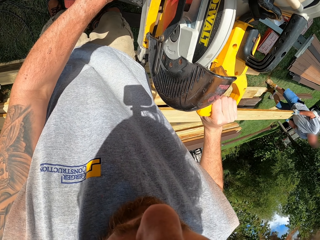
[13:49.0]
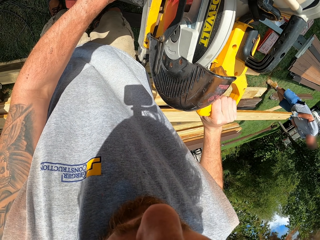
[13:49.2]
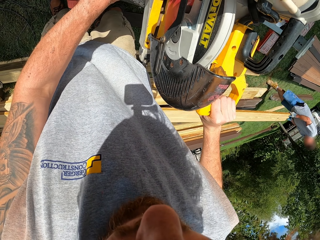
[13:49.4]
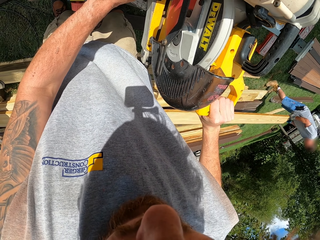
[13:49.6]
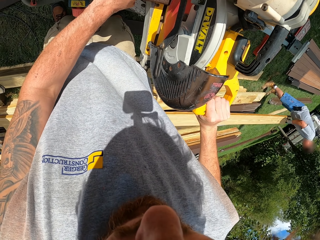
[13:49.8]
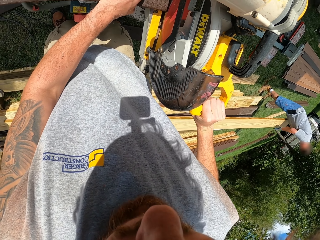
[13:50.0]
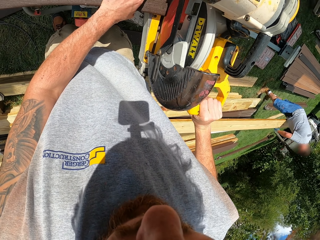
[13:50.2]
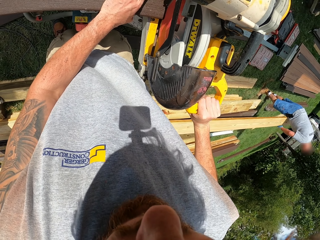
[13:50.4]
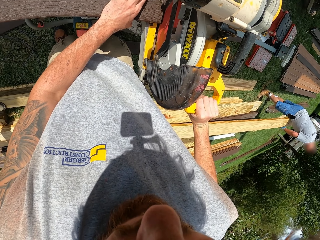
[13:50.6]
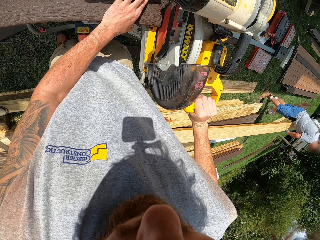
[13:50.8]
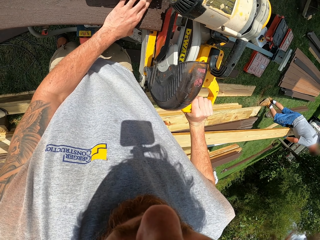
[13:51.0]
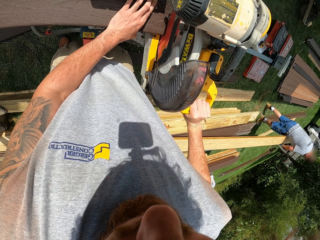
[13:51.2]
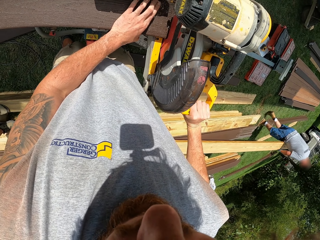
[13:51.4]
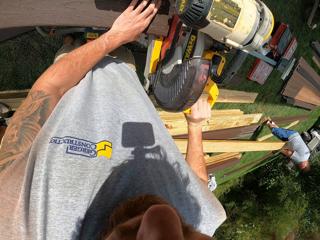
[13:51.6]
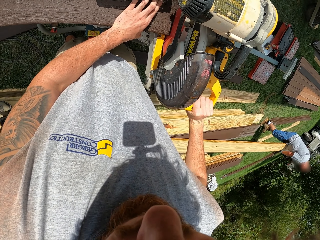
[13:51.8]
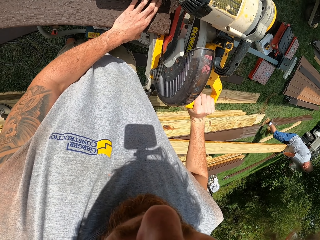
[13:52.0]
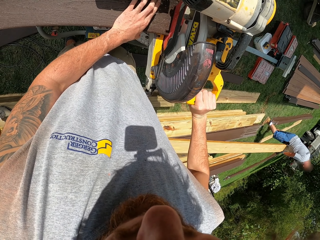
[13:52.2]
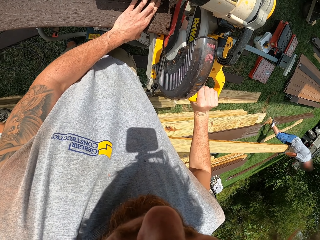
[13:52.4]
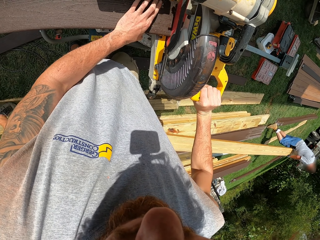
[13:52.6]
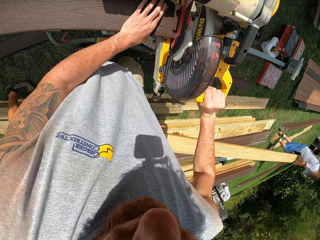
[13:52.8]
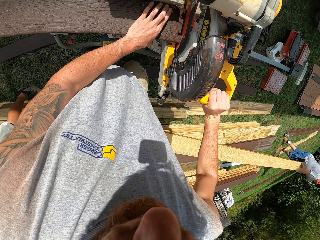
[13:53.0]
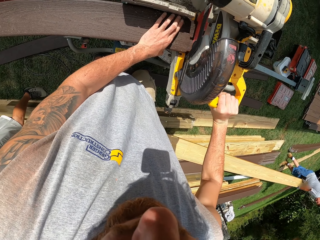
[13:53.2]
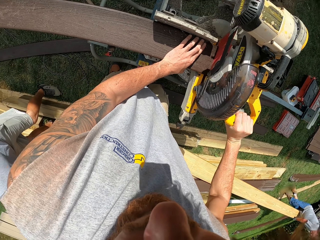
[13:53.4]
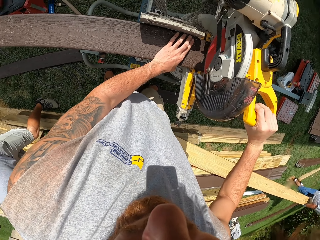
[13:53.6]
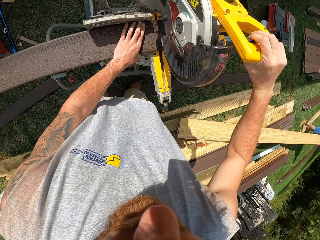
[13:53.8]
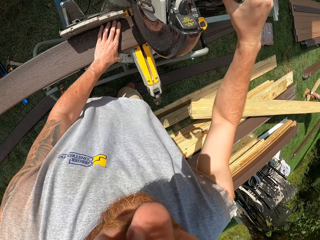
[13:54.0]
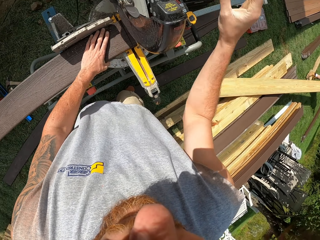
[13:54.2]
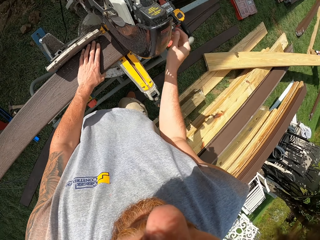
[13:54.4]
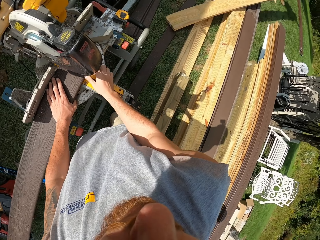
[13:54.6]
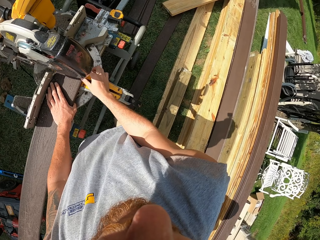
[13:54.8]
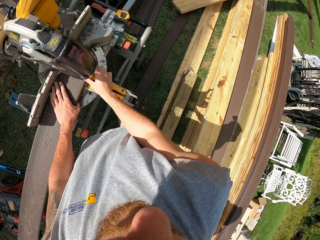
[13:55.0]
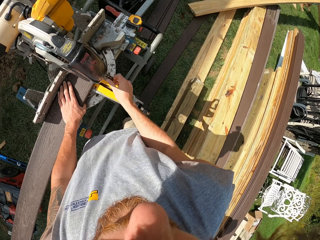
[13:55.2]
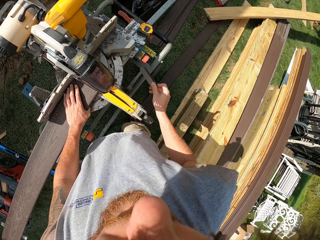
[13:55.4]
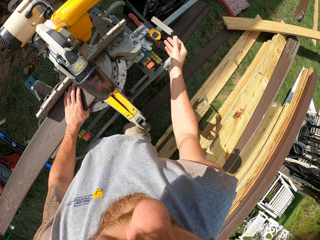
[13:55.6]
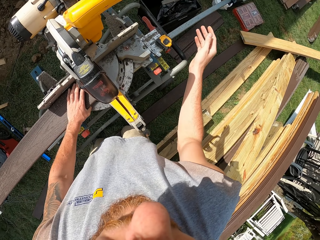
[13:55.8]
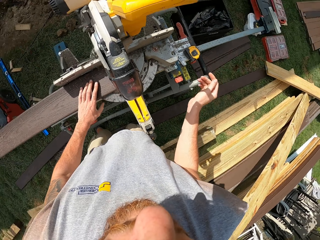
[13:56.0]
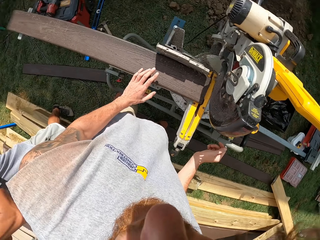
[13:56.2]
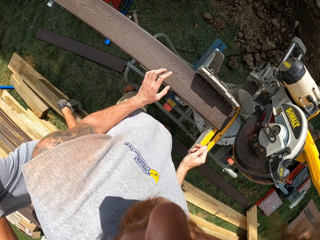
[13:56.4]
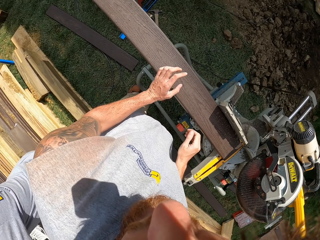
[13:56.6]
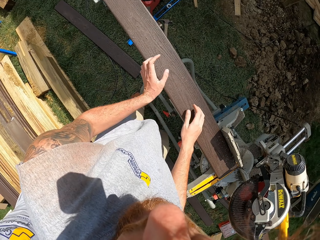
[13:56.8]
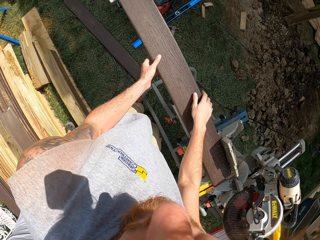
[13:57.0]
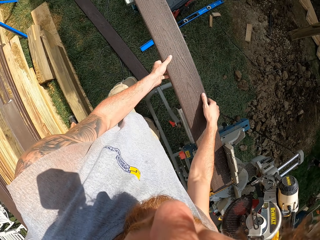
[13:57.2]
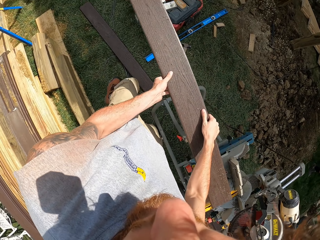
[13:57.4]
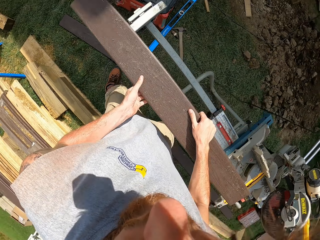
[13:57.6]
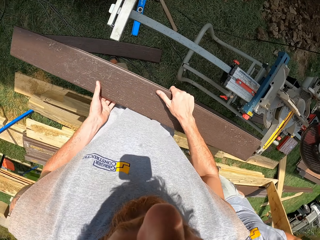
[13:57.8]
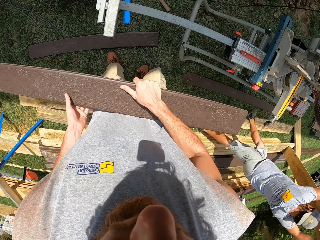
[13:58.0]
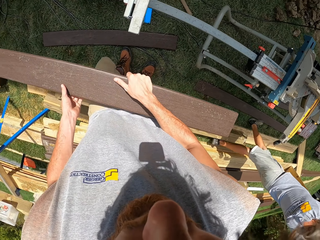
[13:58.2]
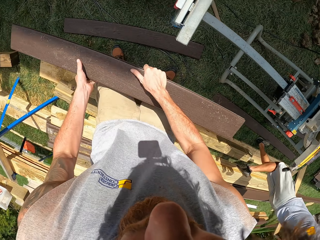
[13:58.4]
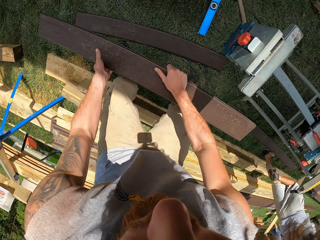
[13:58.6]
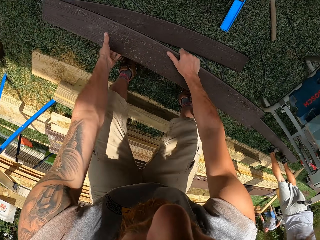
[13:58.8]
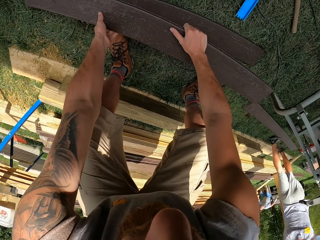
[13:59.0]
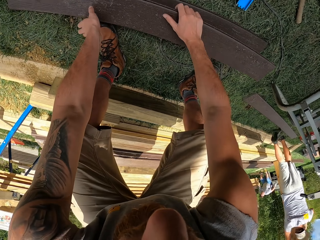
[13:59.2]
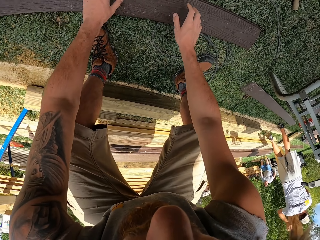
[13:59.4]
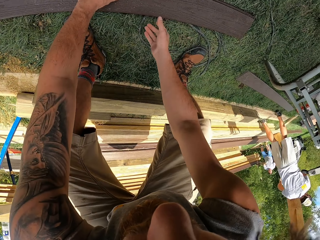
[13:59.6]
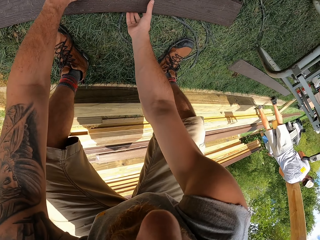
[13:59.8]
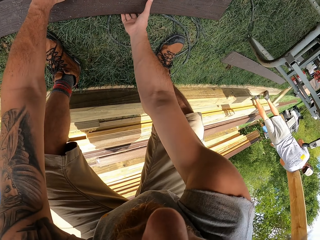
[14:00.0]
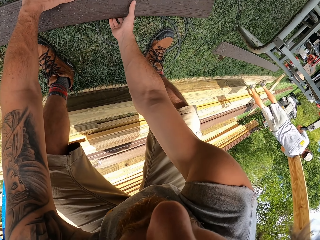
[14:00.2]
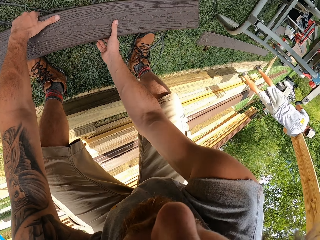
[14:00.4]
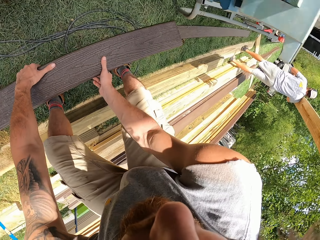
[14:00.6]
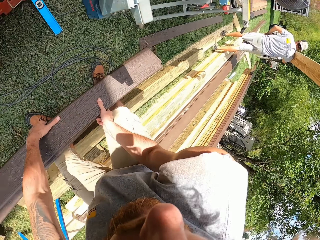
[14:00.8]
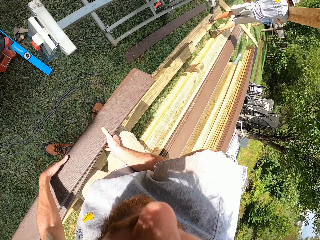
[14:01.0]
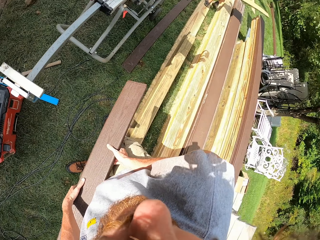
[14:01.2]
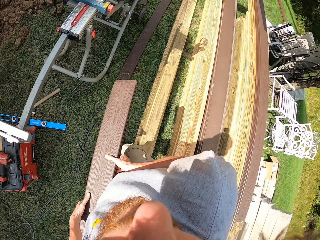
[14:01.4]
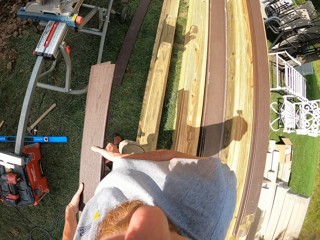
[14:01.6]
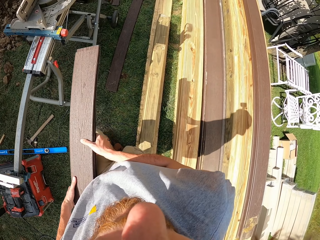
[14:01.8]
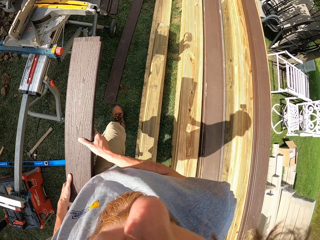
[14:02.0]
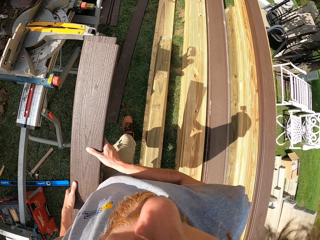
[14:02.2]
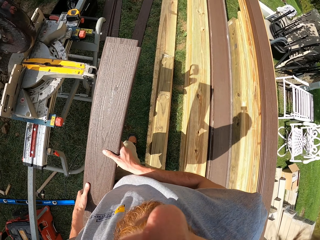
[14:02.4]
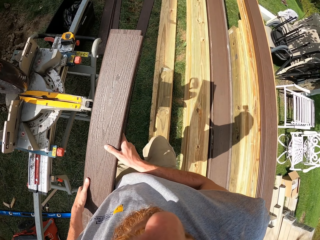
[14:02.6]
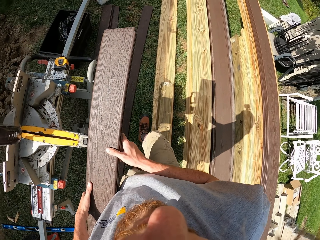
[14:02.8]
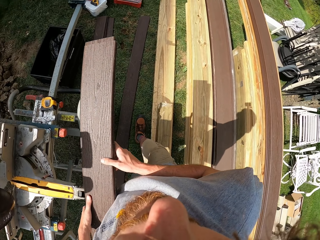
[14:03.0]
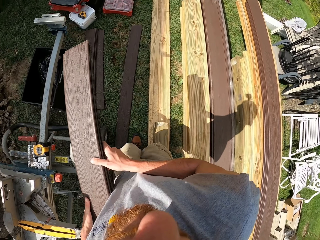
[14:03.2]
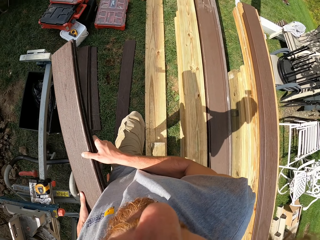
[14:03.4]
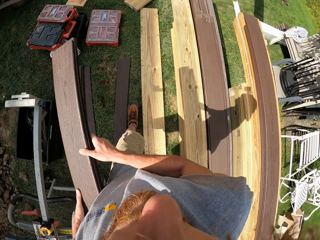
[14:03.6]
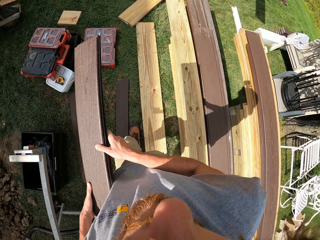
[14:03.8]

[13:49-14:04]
The camera wearer holds the wood with his left hand. He presses the machine up. He gets his hand off the machine. He picks up the small piece of wood from the woodcutter. He throws the piece of wood on the ground. He holds the wood with his left hand. He removes the wood from the woodcutter. He puts the wood on the ground. He picks up the woods from the ground. He carries the woods. He walks on the ground carrying the woods.

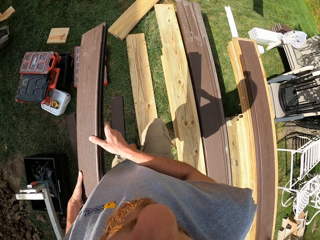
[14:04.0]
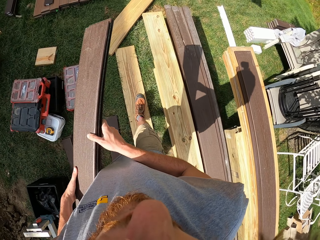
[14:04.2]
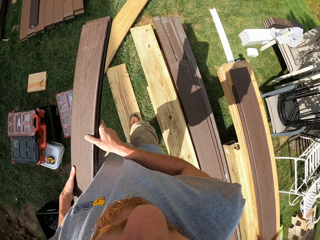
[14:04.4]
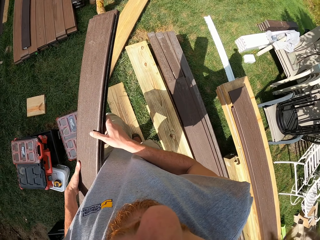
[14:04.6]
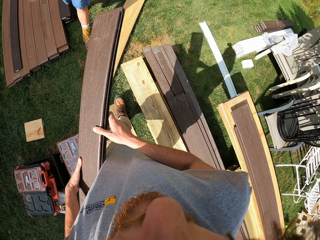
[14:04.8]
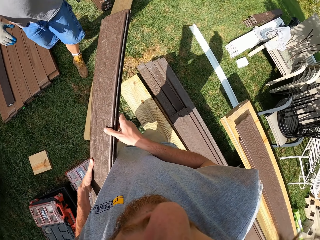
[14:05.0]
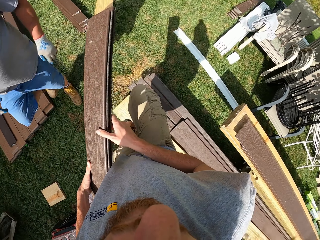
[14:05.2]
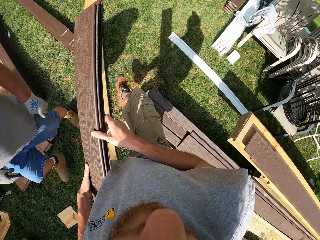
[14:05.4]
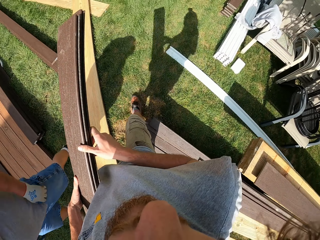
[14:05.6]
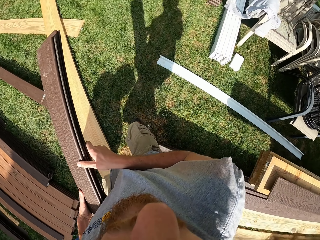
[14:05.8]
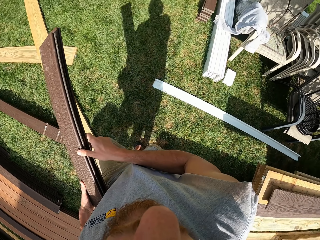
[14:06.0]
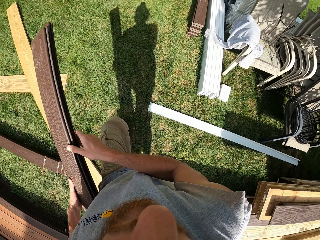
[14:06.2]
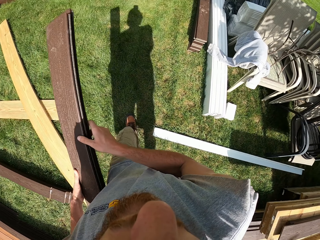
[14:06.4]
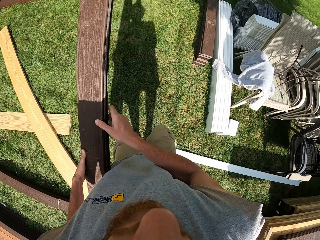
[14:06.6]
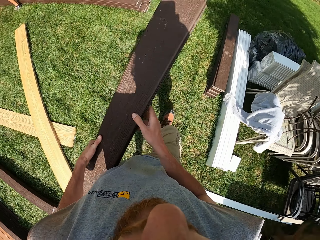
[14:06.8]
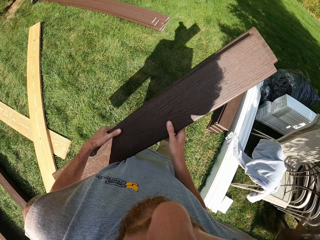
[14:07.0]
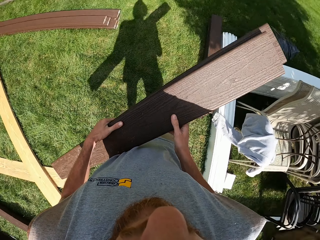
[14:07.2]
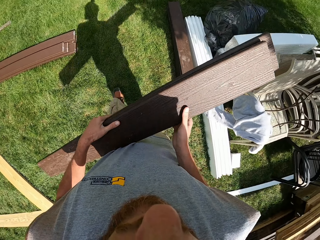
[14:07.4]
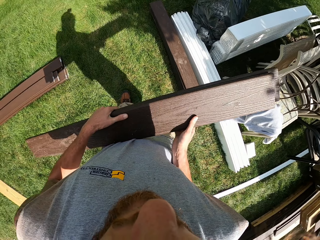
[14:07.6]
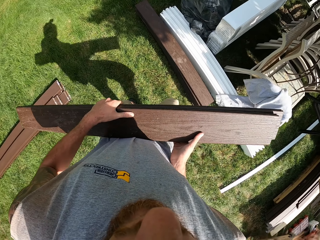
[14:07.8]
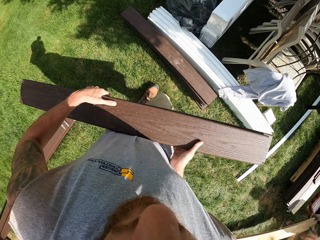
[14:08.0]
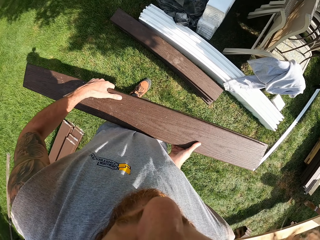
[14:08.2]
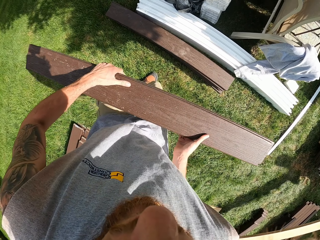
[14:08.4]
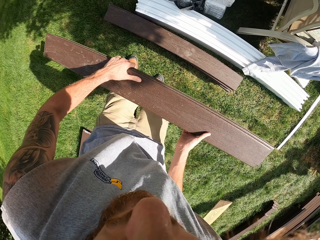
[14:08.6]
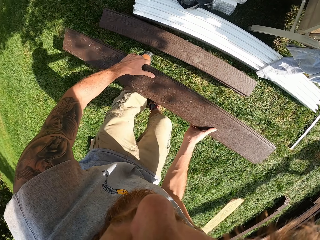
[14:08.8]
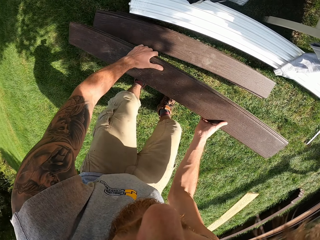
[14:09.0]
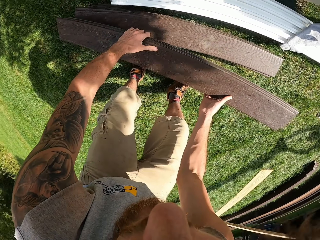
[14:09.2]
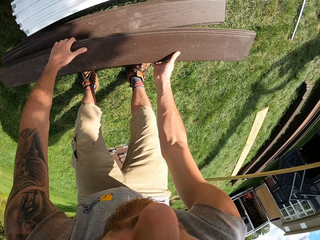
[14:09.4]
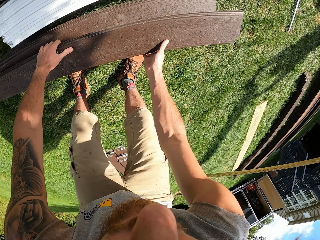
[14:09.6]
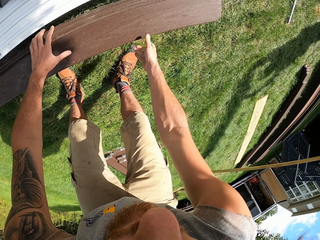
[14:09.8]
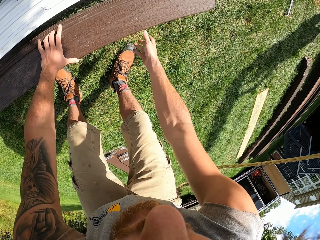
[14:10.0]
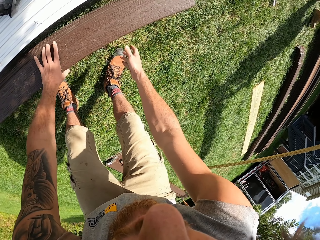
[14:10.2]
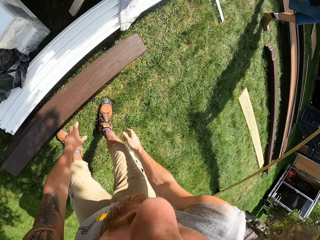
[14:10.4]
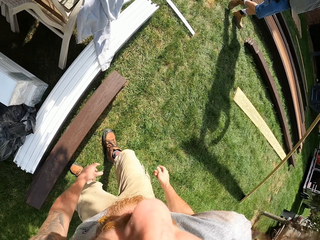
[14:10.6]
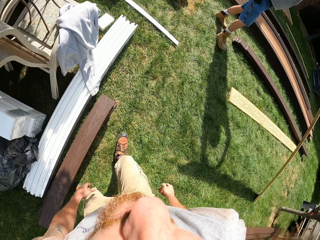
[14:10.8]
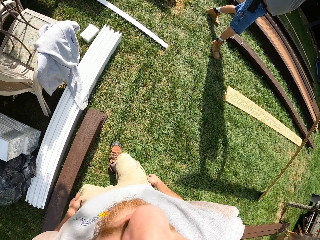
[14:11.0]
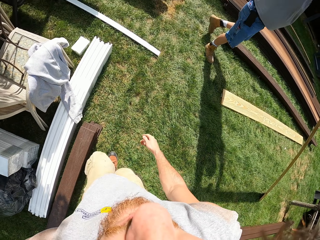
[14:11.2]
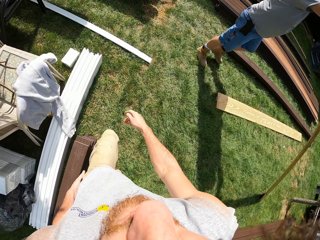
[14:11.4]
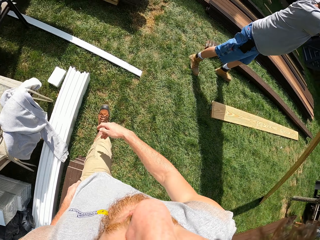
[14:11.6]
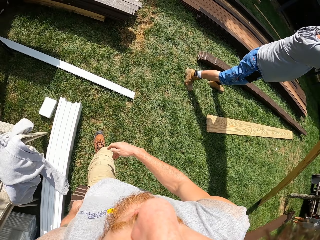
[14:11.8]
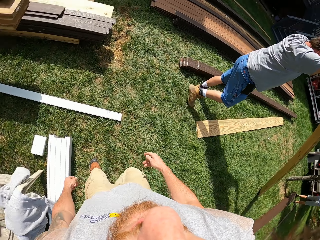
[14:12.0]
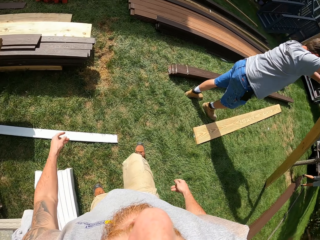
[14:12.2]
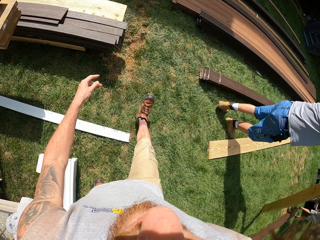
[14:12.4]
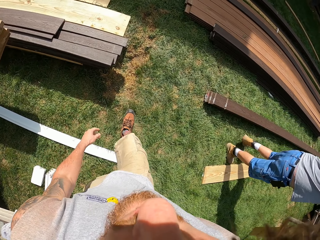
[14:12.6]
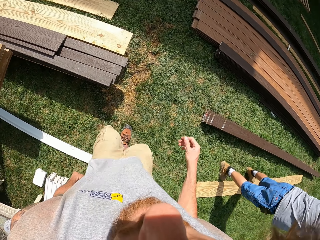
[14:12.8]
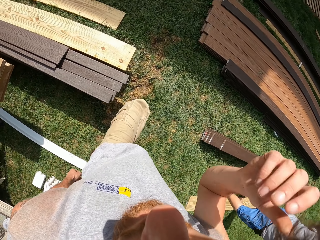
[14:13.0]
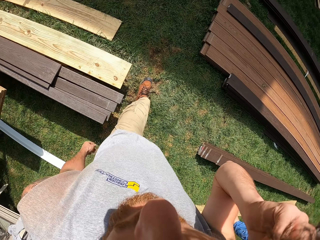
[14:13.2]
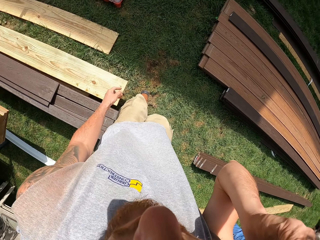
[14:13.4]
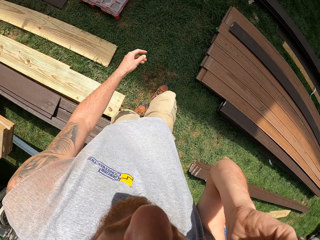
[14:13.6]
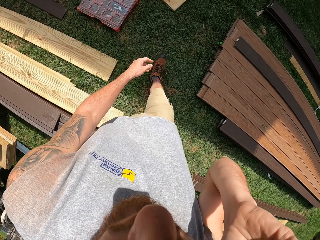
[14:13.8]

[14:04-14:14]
The camera wearer puts the woods on the ground. They walk around on the ground. They adjust the camera.
